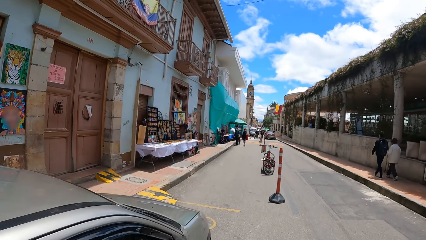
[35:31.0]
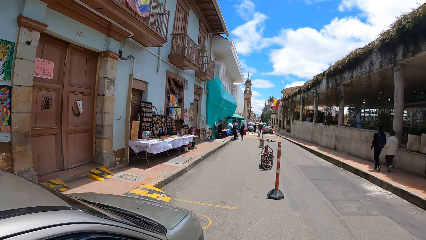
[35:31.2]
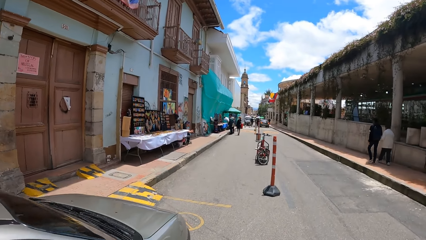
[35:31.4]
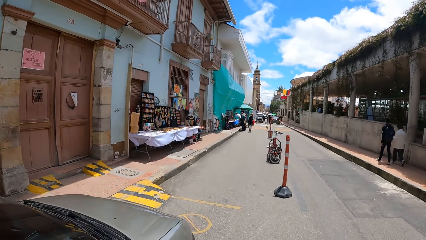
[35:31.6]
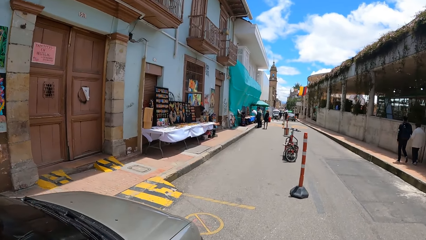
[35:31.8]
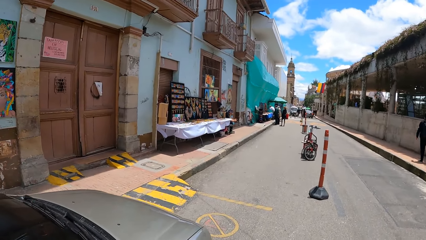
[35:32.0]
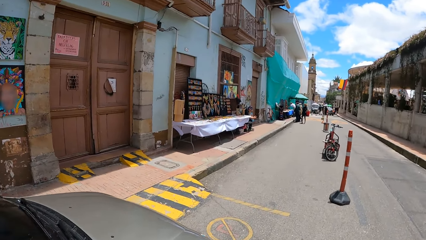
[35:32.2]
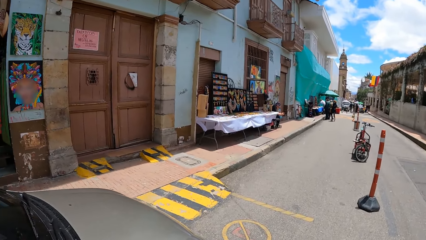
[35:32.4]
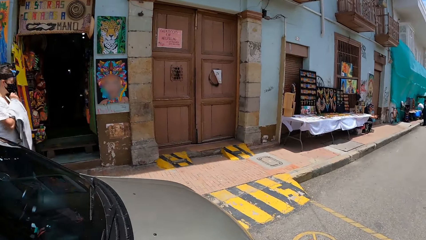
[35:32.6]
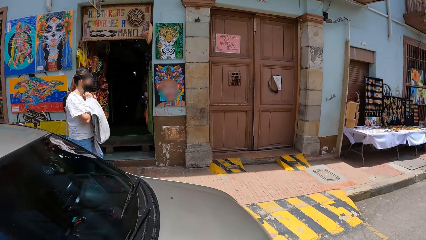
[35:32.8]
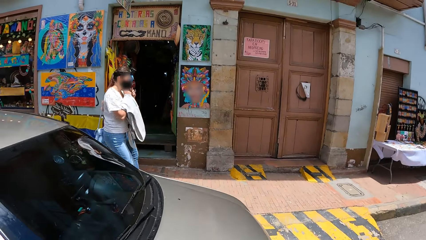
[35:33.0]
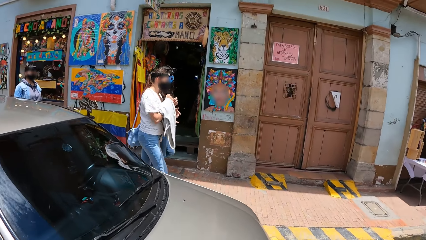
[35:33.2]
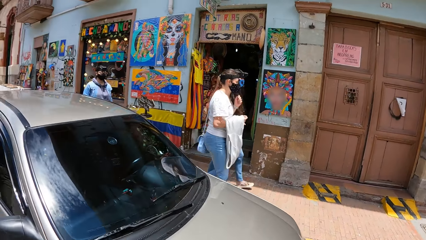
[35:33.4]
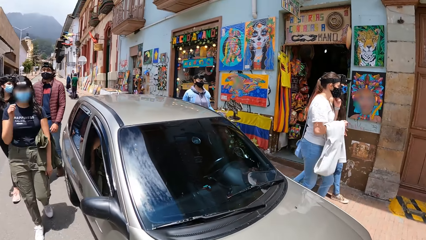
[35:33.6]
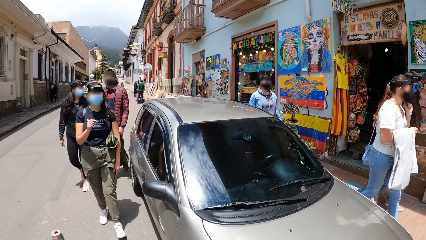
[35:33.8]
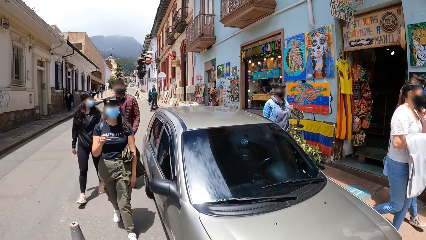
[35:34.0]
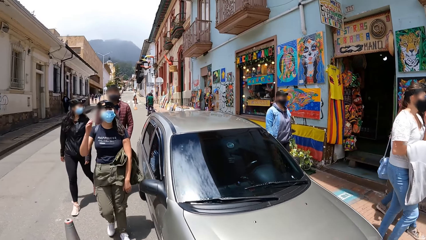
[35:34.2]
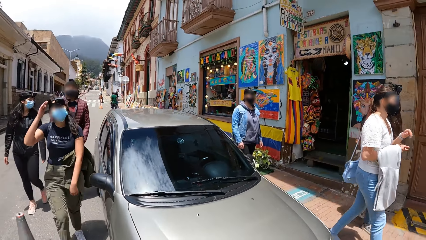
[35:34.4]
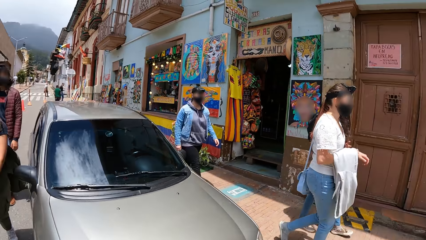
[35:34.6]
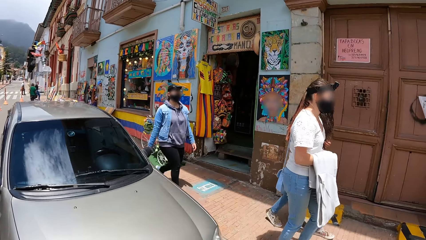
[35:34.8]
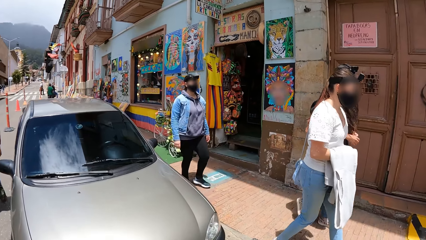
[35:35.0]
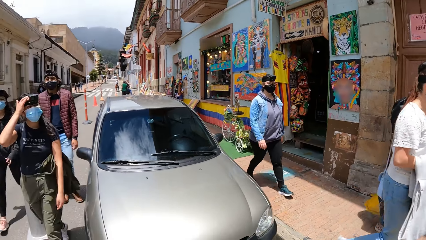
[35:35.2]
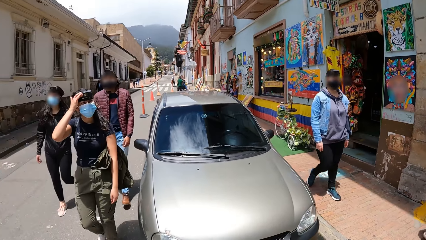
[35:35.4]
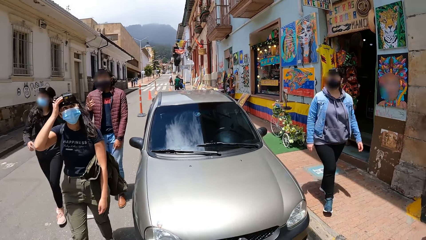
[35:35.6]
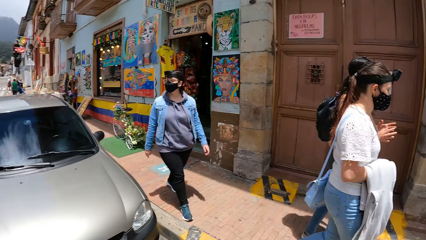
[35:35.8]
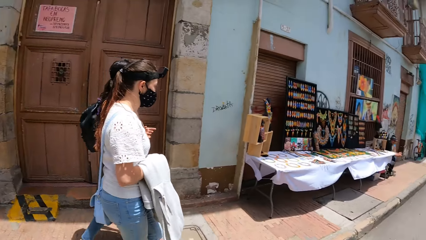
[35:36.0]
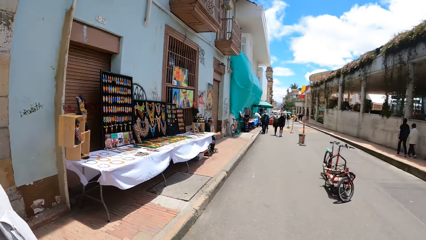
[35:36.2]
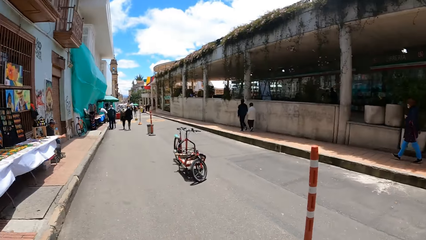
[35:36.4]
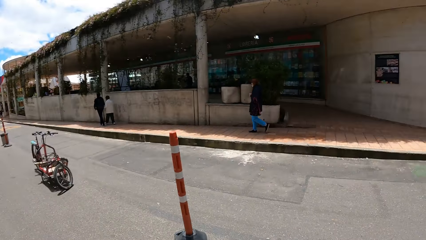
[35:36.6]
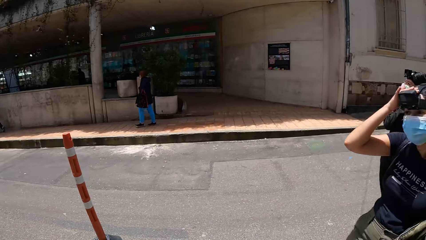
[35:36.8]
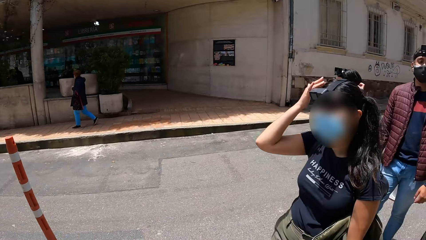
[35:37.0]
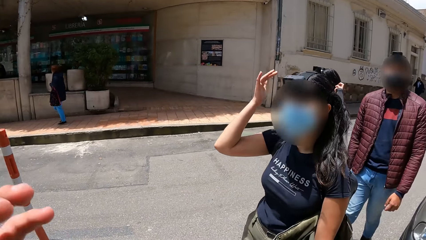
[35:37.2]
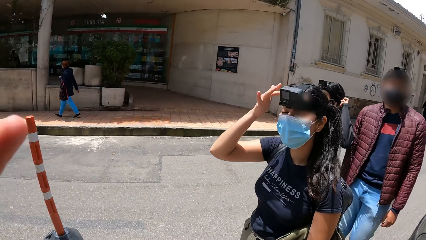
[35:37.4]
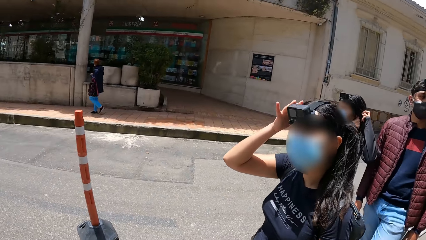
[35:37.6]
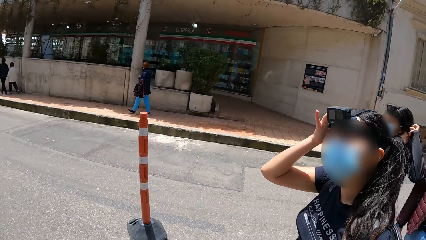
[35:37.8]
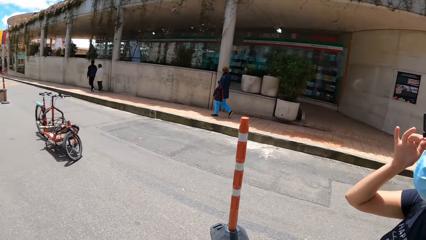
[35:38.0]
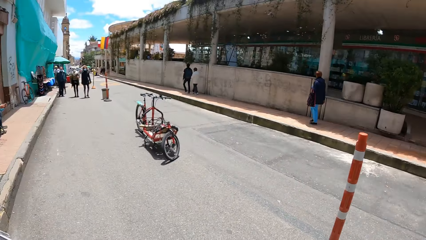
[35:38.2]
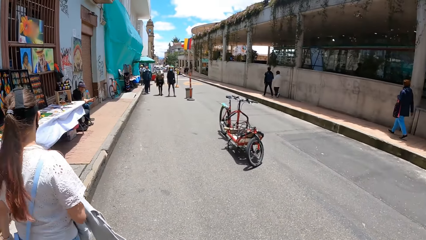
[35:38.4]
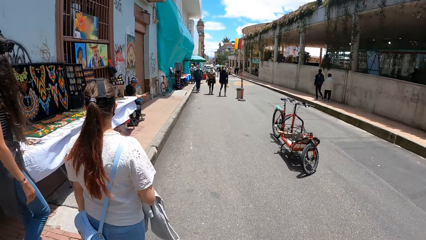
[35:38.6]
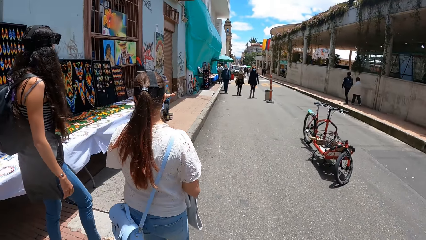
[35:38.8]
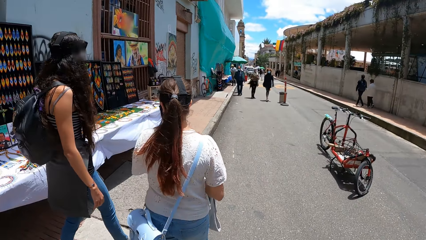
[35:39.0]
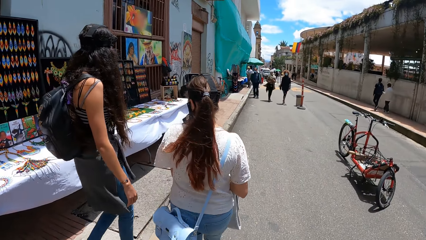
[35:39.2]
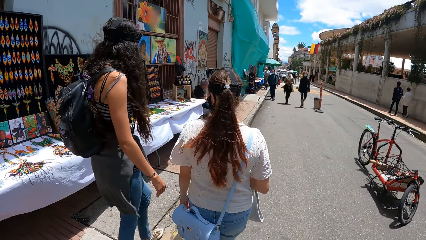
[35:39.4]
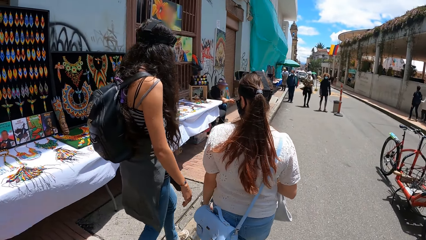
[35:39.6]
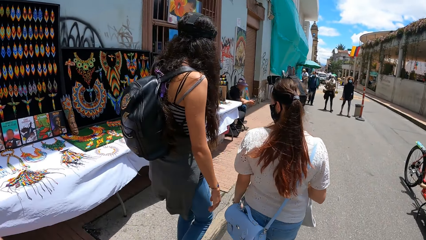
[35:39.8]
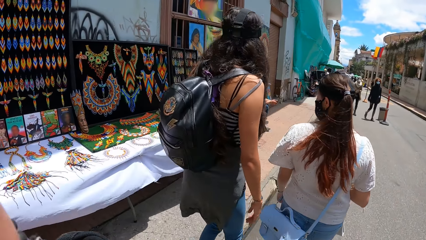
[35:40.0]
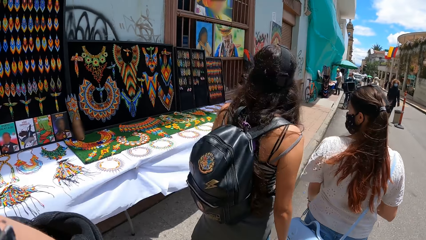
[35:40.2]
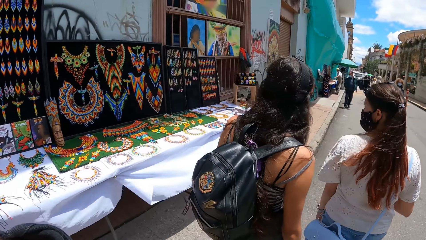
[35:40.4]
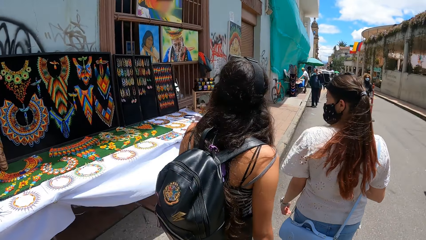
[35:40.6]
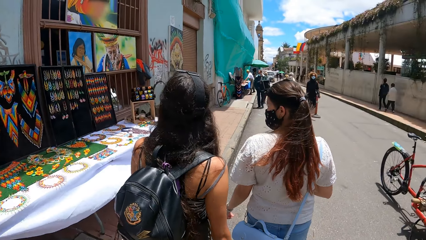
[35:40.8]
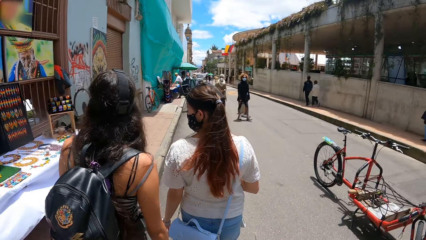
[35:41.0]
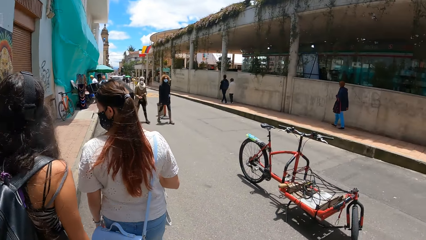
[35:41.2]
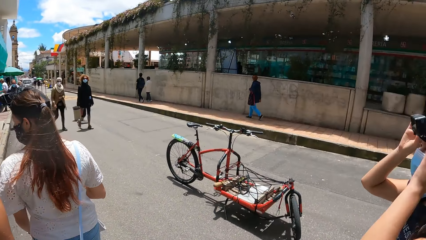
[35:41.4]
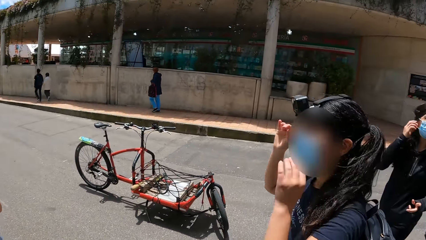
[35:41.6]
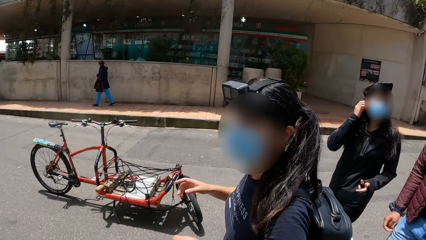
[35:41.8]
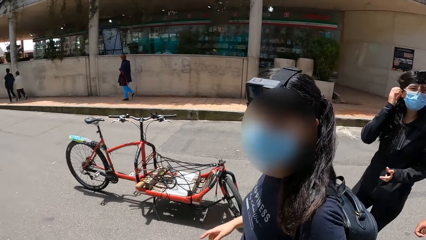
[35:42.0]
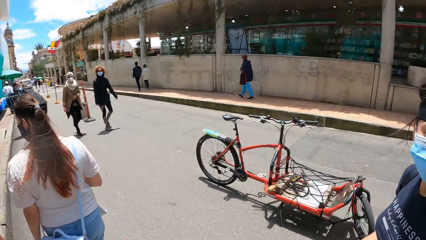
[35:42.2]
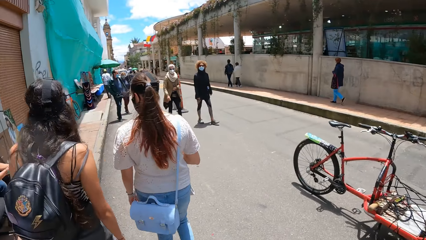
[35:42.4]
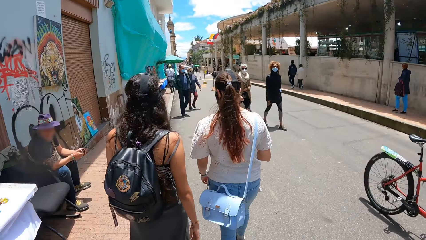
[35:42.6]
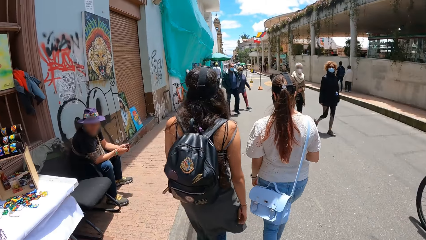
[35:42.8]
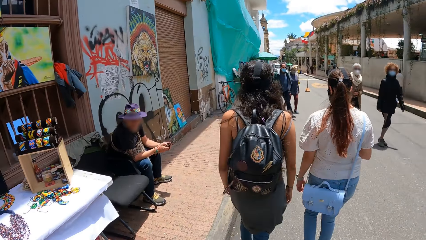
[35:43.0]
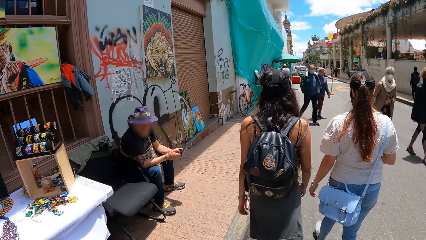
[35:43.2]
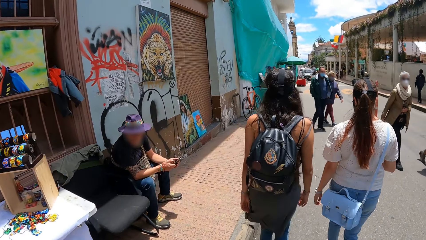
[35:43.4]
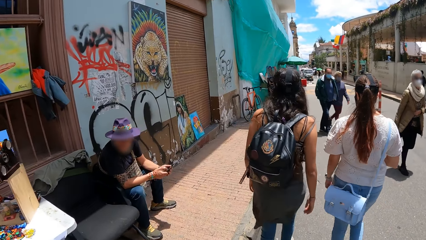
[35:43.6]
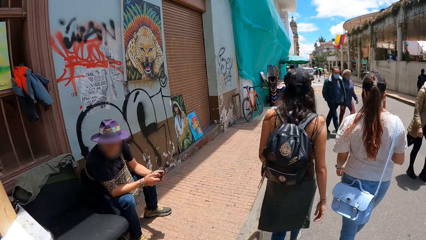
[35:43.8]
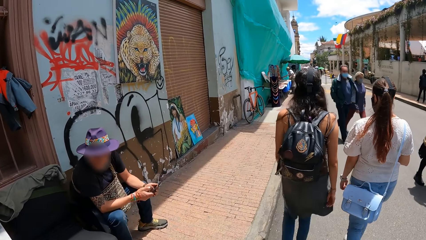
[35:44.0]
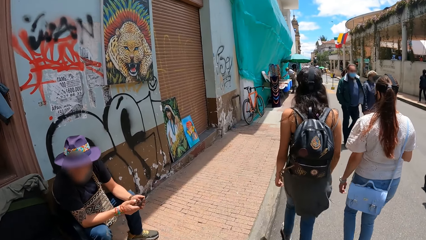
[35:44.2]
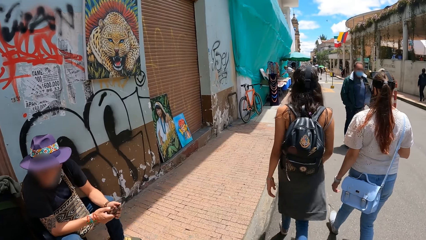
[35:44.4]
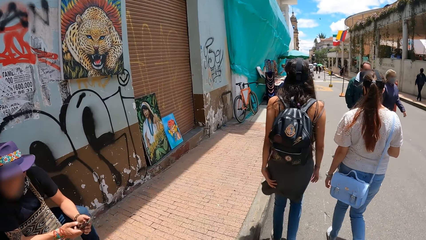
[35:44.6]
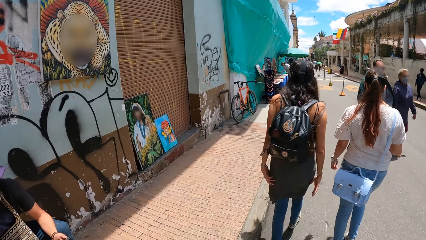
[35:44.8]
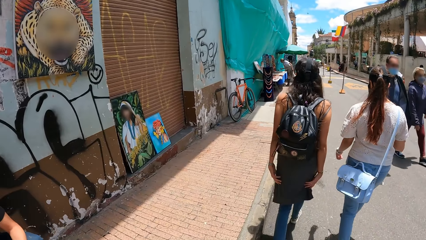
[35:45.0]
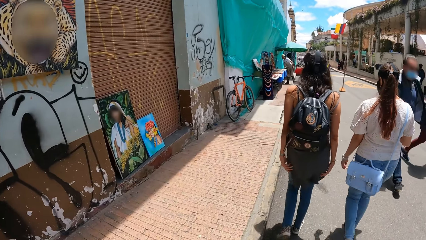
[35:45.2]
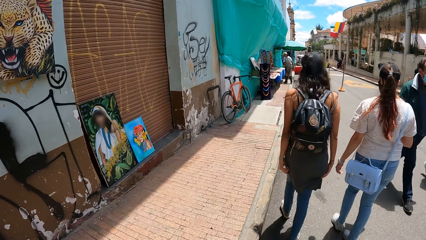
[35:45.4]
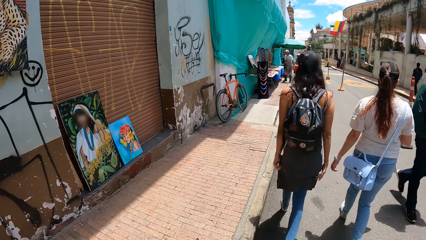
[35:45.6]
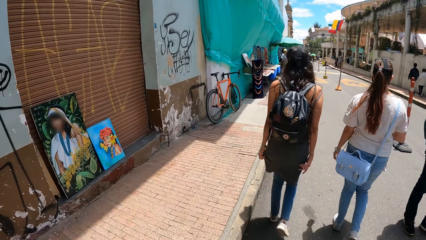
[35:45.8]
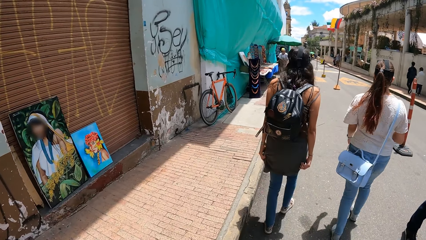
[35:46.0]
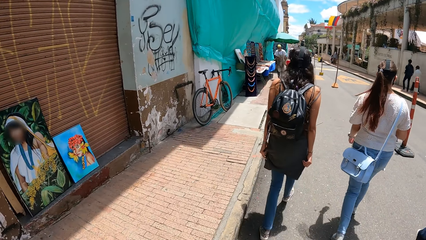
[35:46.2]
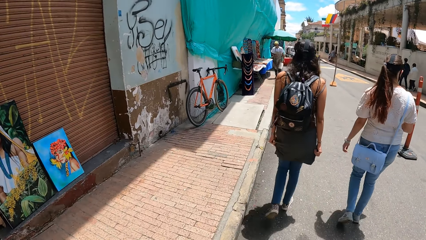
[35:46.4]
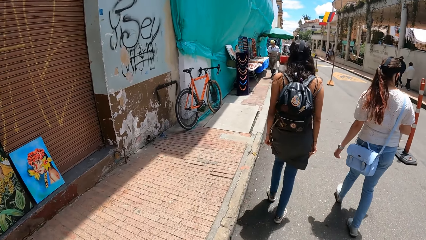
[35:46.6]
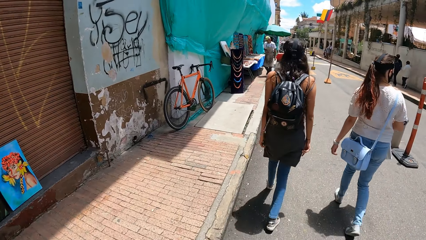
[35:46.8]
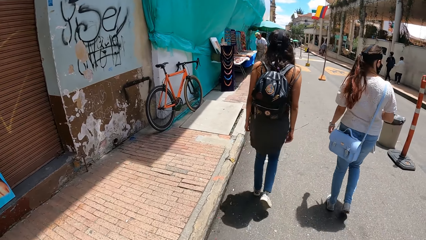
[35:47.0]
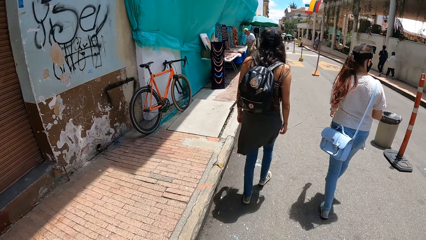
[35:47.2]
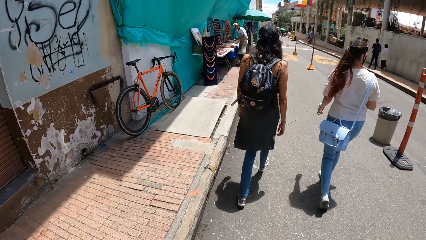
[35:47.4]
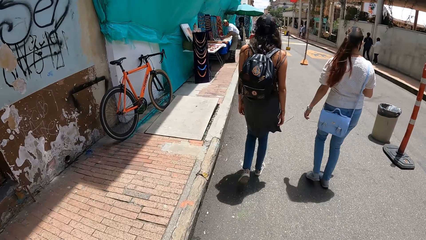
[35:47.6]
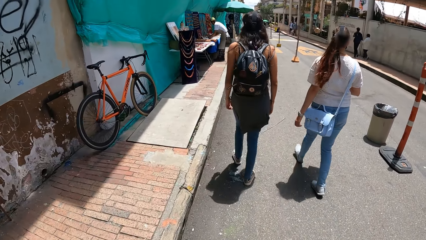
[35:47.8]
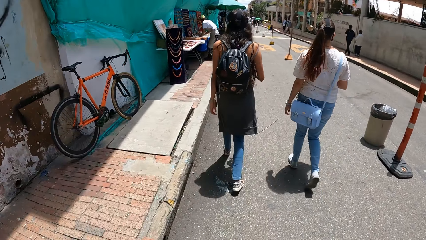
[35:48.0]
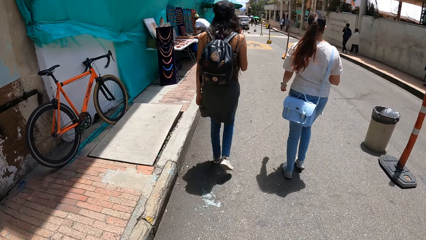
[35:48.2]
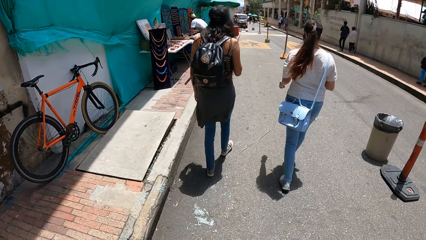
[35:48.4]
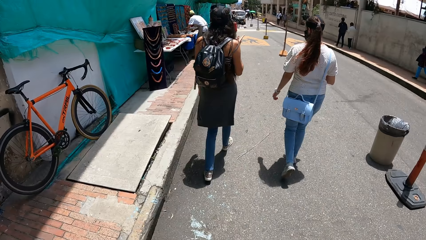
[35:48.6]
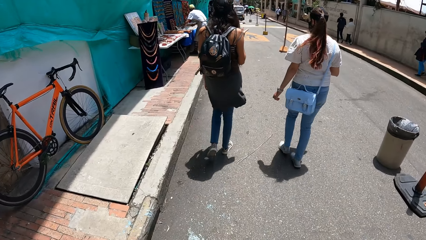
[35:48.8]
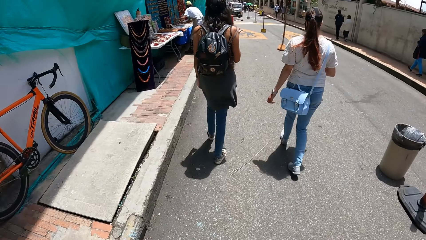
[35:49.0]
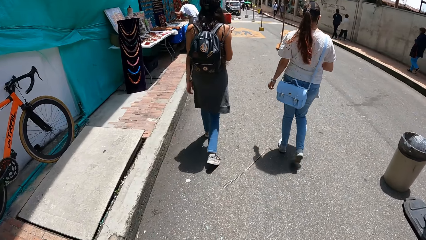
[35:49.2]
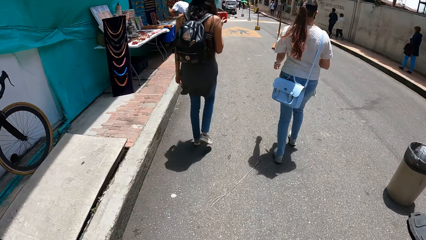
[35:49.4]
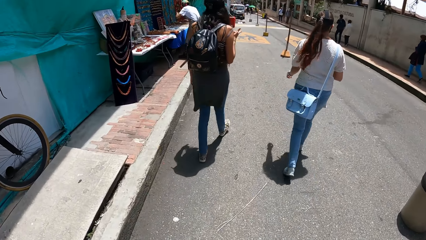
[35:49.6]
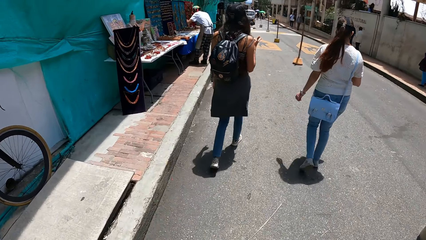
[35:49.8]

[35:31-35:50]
The woman walks on the pedestrian walkway. Another woman walks on a pedestrian walkway. The first woman adjusts her nose mask with her left hand. The camera wearer touches his face with his left hand. The first woman walks on the road.
